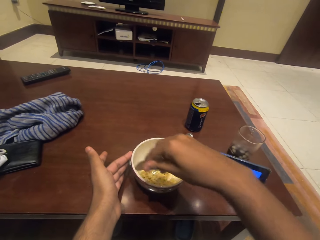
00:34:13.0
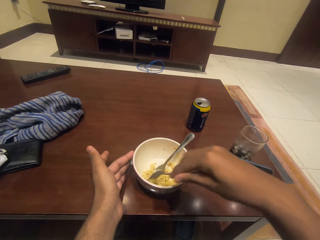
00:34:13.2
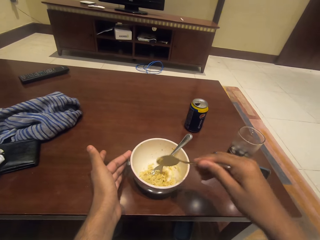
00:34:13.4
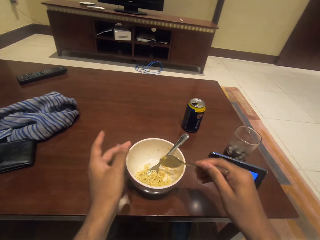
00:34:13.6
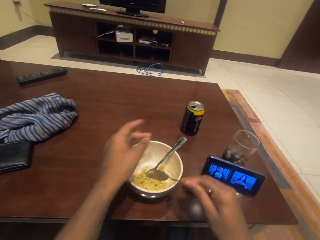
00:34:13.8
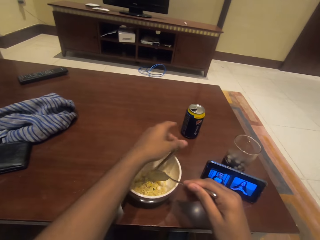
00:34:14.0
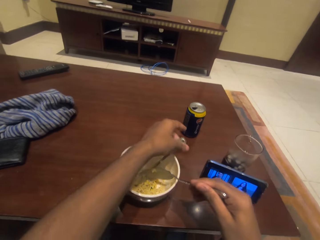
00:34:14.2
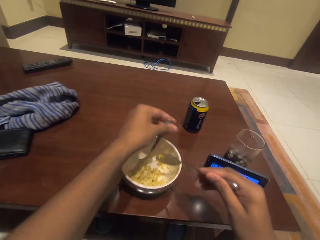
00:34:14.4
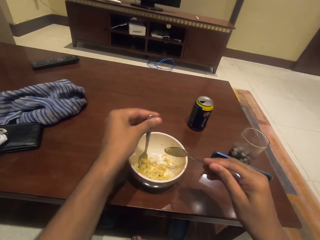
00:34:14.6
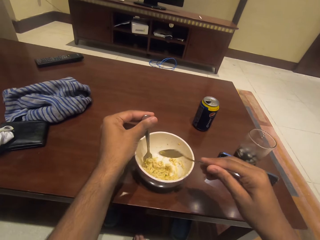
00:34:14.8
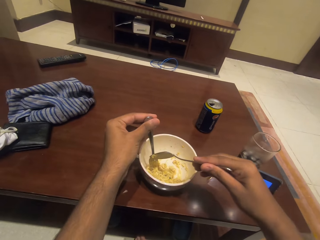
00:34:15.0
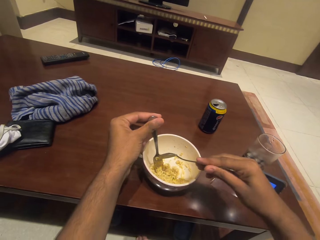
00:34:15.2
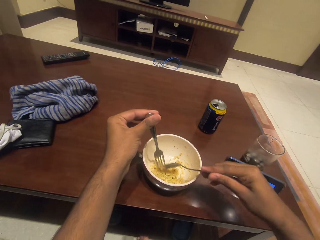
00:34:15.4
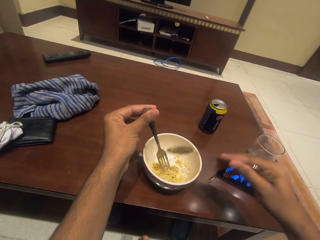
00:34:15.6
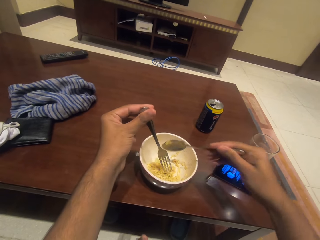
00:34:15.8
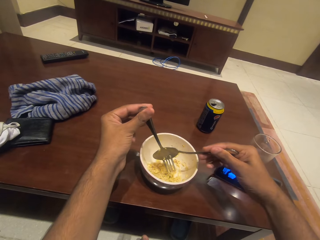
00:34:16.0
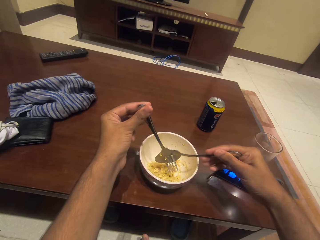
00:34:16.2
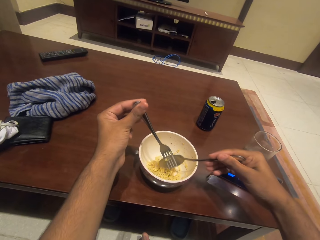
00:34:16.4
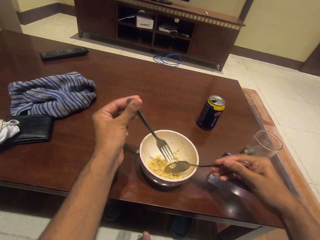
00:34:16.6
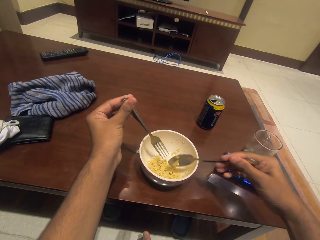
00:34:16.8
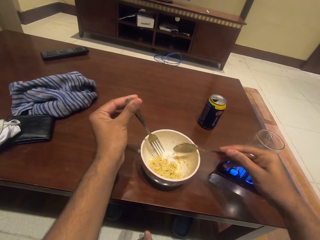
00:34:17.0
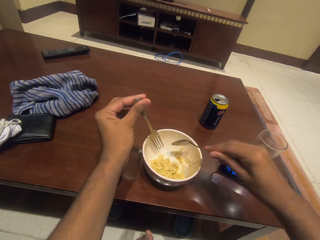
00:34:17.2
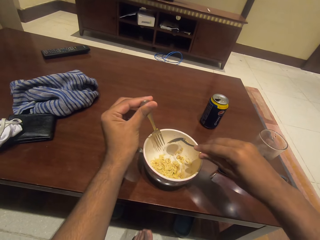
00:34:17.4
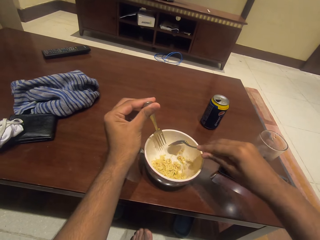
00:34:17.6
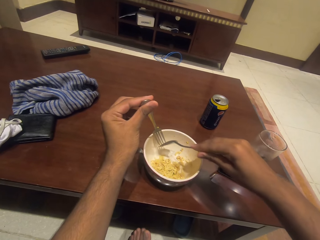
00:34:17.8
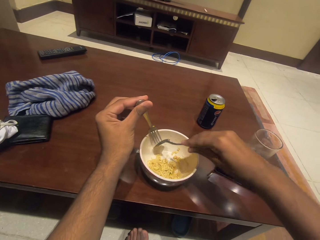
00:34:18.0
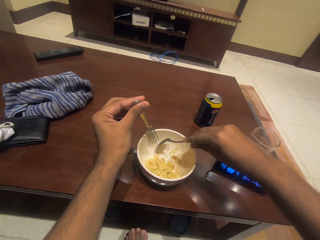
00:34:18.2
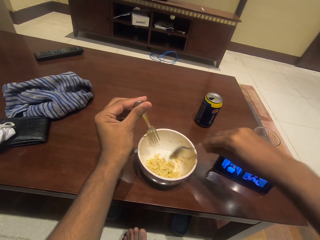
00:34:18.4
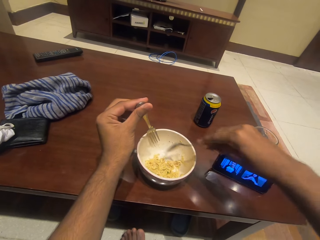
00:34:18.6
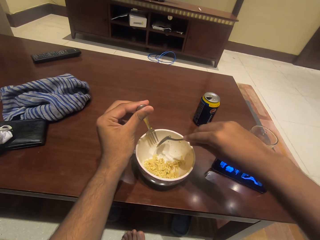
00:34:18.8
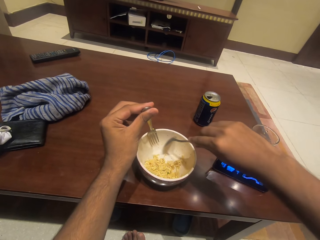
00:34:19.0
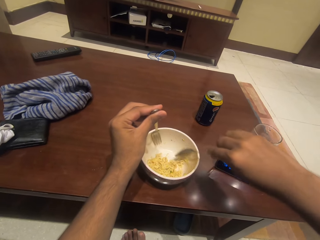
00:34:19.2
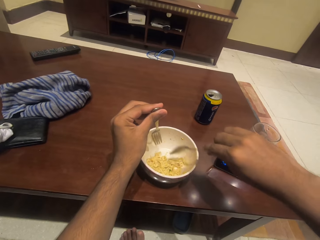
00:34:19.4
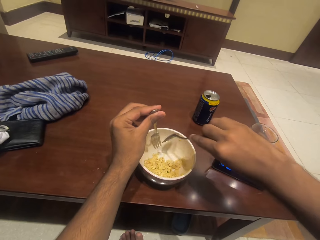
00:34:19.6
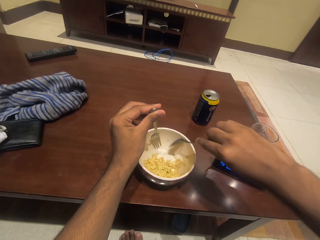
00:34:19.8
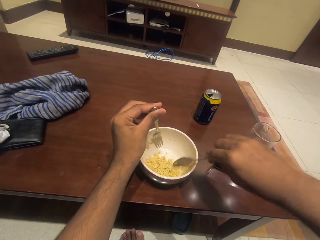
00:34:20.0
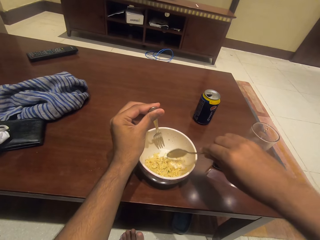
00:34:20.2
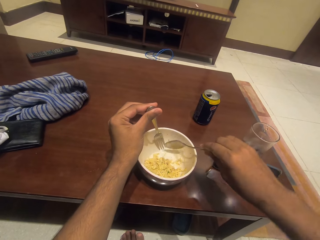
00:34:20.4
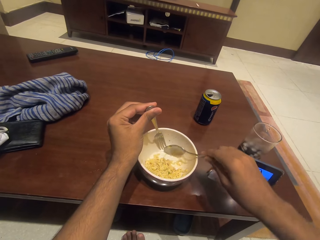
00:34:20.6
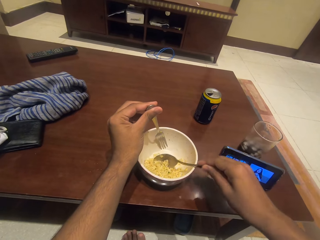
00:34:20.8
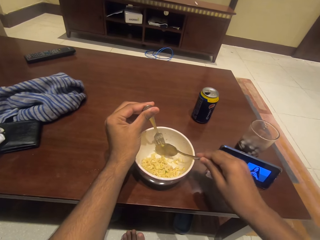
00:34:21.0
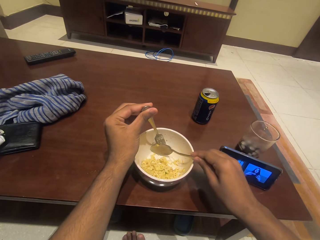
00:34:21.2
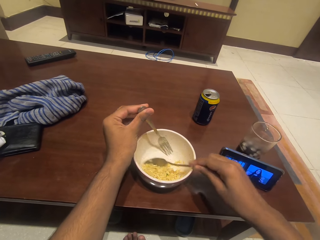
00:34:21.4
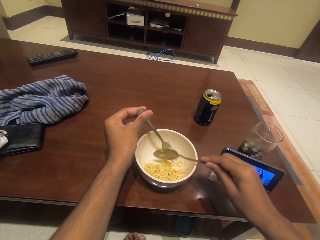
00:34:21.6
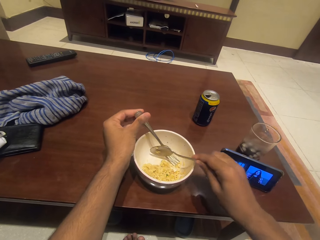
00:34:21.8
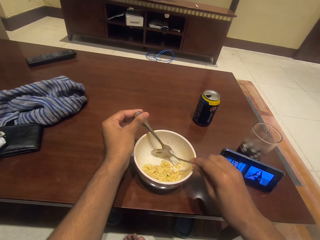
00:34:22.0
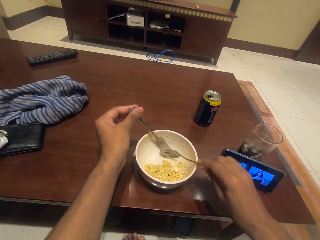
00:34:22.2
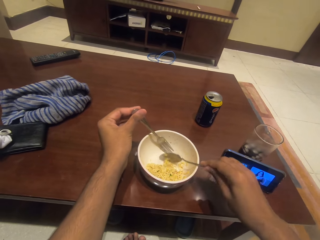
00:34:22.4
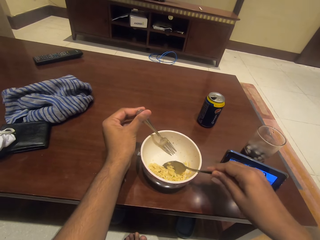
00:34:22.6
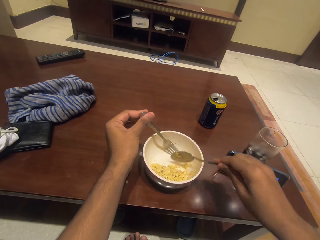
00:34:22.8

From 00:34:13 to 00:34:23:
The camera wearer removes the noodles in the fork.

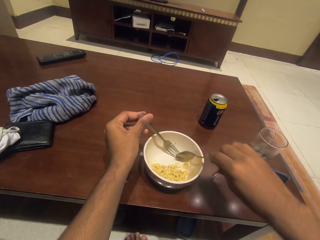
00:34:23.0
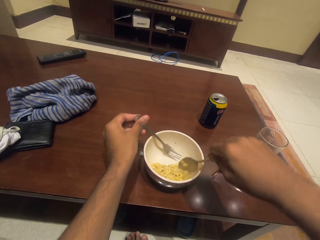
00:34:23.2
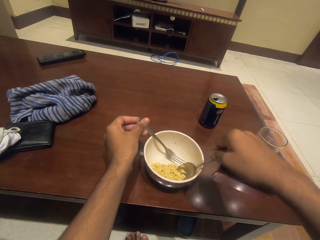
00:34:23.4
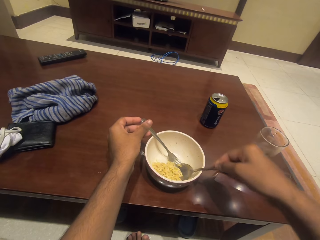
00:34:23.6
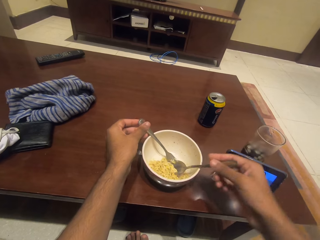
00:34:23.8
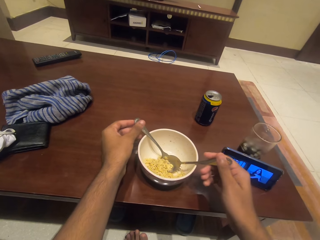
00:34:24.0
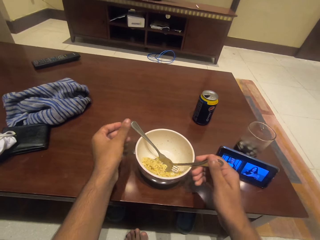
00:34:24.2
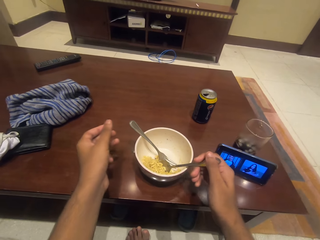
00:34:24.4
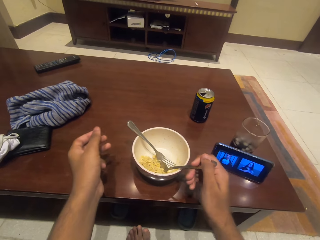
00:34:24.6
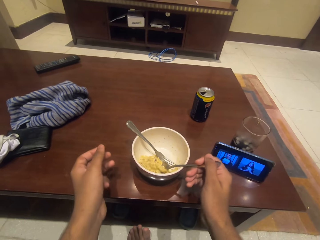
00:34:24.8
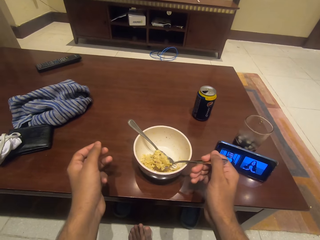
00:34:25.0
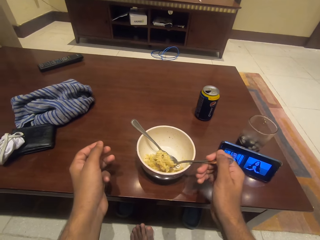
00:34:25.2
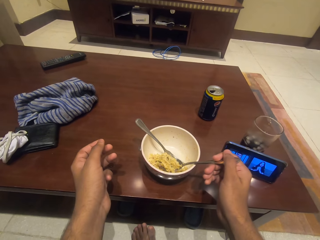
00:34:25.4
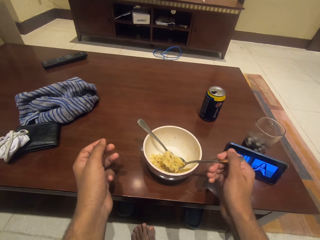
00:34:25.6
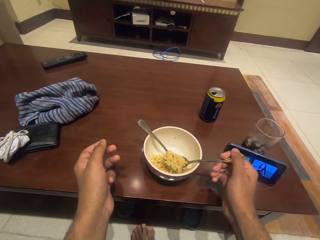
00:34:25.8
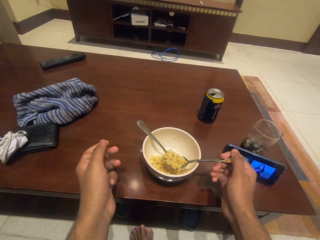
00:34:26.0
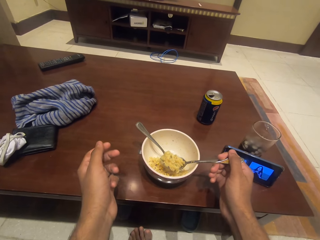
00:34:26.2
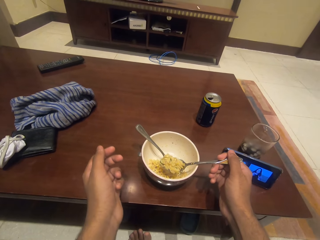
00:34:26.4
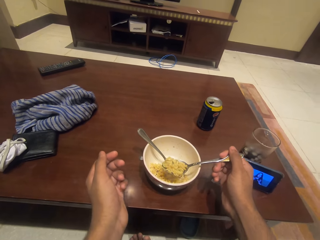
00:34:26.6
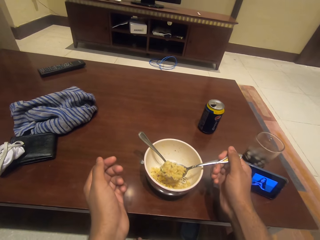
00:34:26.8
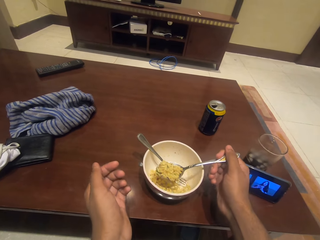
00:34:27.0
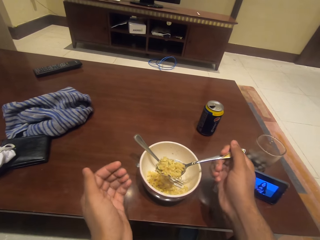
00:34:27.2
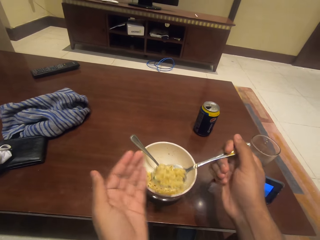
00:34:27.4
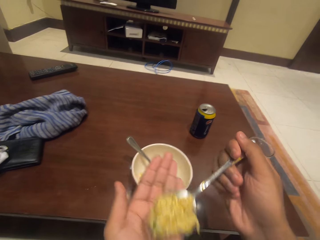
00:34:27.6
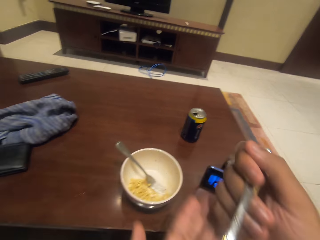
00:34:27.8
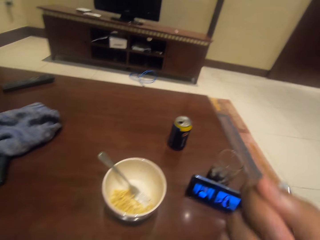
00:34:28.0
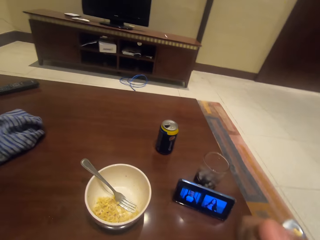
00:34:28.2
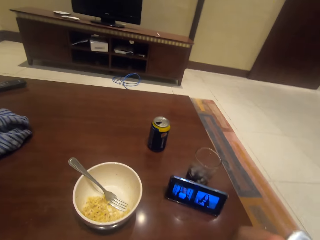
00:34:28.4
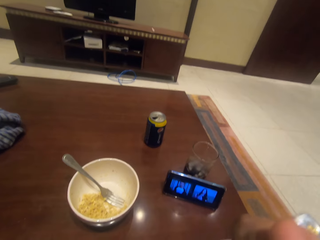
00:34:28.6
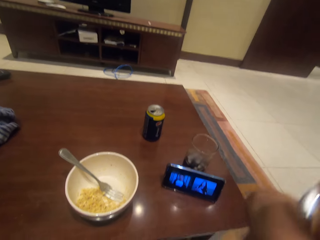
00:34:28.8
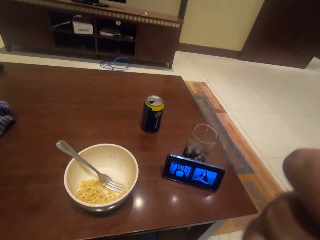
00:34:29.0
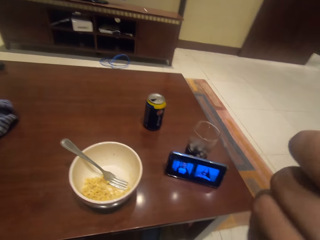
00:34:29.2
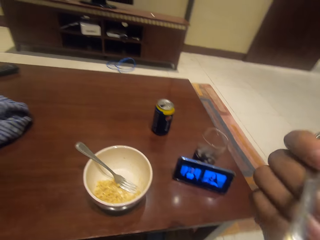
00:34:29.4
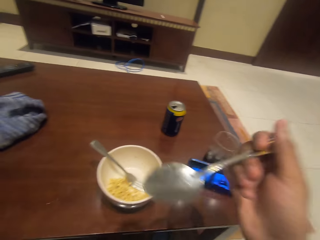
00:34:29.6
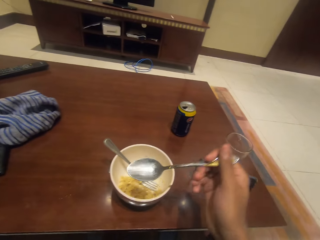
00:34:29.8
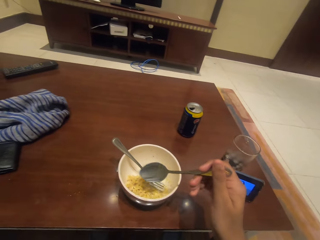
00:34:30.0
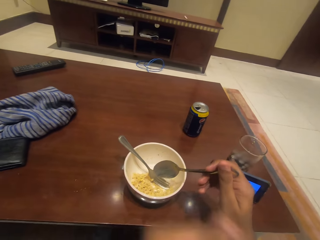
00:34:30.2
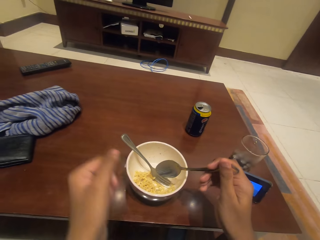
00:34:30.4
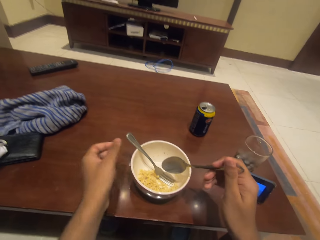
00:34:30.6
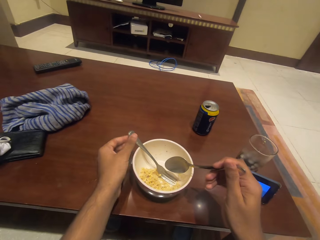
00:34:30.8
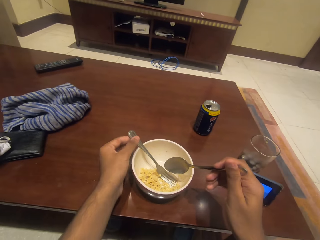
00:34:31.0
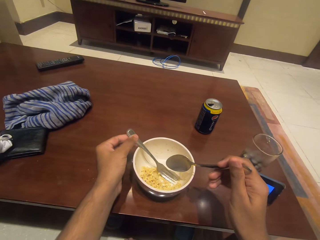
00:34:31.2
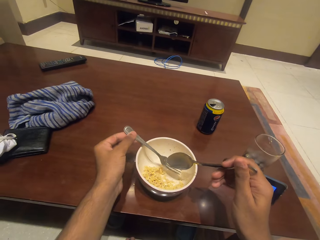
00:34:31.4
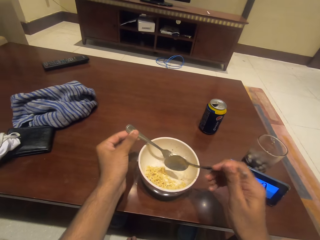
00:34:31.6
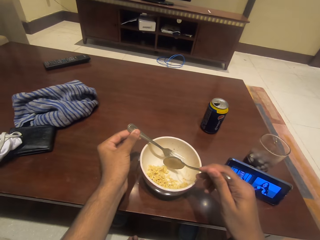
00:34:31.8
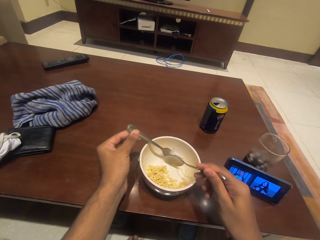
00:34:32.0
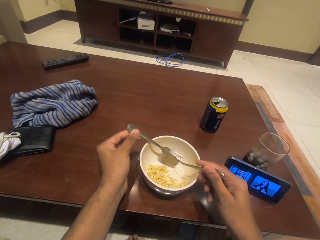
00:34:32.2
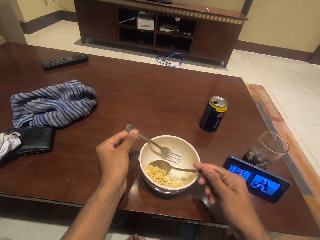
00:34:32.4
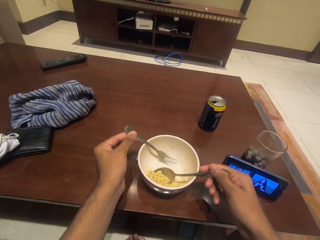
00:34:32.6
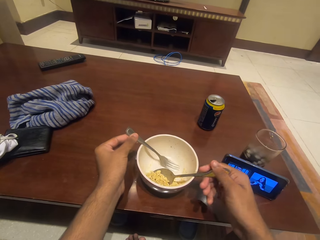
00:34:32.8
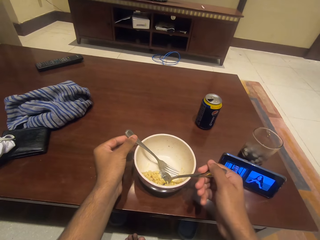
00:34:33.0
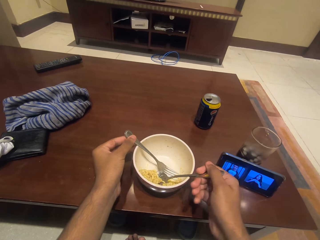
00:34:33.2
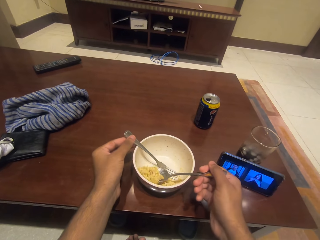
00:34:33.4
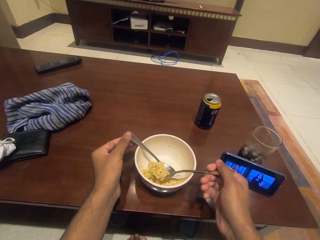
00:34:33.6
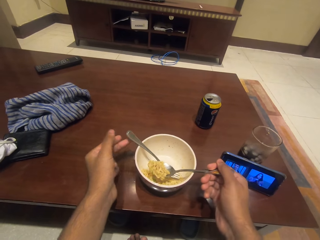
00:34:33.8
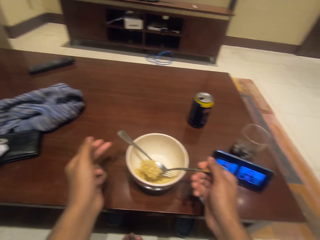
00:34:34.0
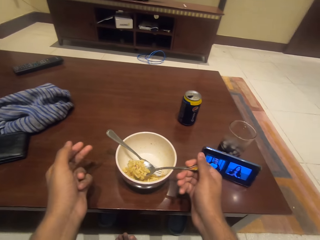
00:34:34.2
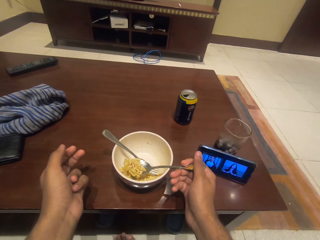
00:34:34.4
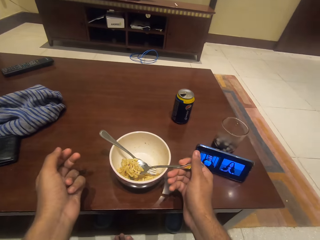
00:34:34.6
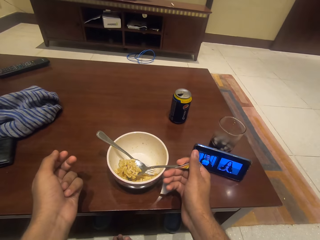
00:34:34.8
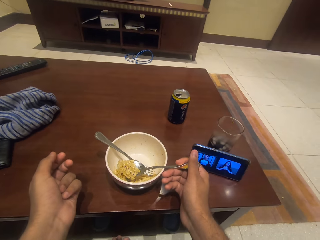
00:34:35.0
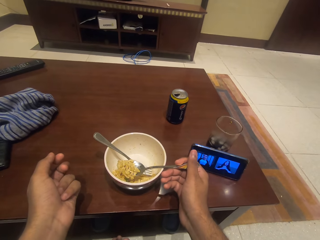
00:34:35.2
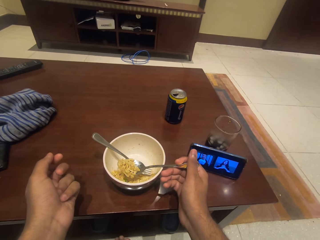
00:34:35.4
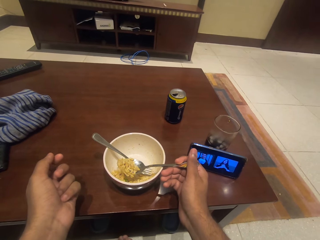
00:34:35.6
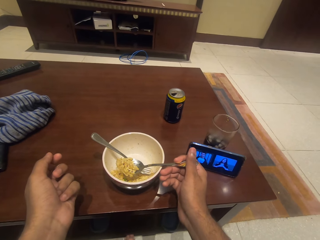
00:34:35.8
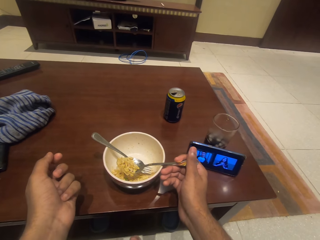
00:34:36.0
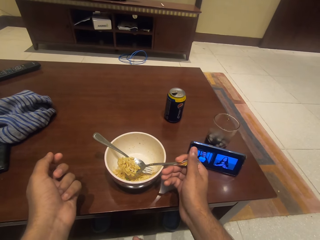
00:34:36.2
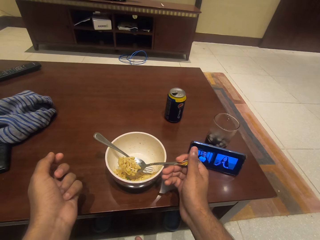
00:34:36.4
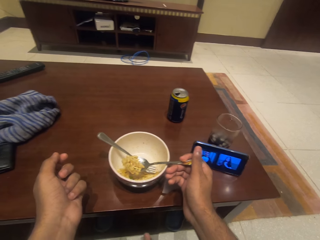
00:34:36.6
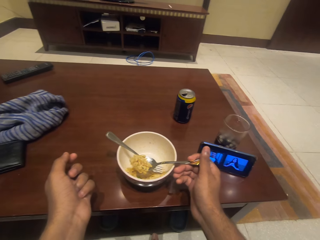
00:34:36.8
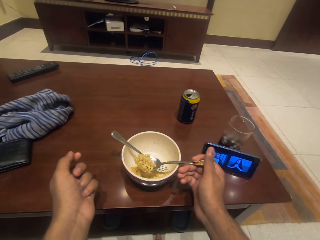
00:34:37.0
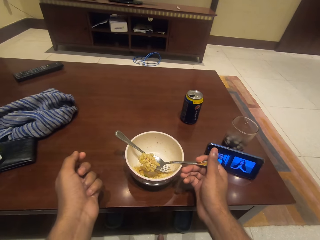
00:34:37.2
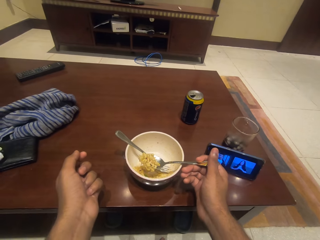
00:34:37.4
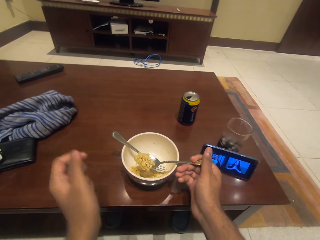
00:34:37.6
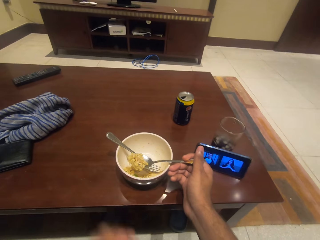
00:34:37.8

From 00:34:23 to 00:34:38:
The camera wearer scoops the noodles with the spoon. They eat the noodles. They scoop the noodles with the spoon. They watch the movie on the phone.
